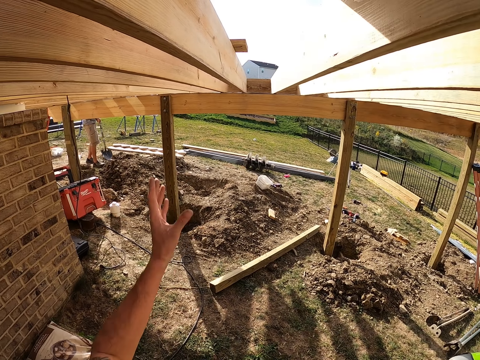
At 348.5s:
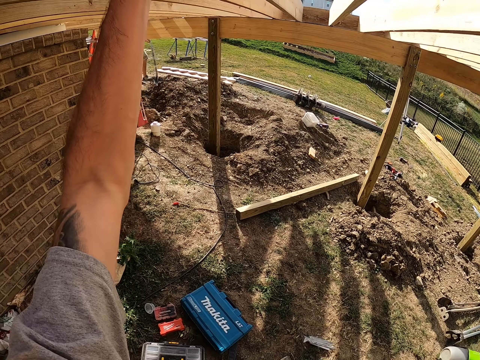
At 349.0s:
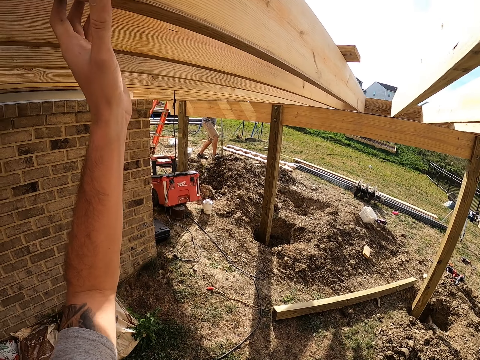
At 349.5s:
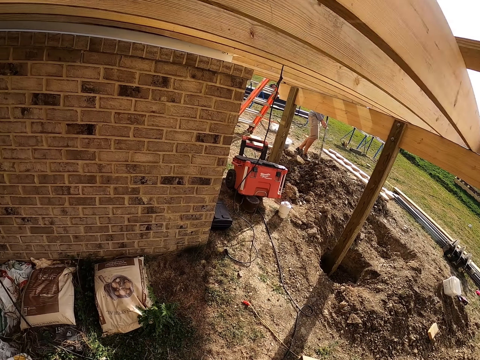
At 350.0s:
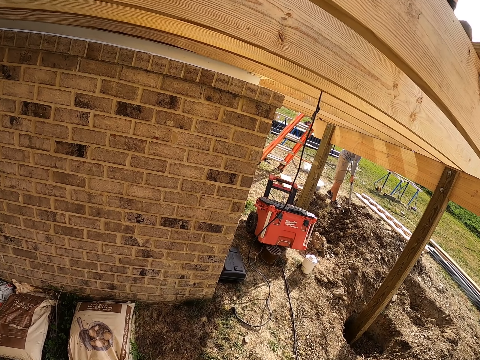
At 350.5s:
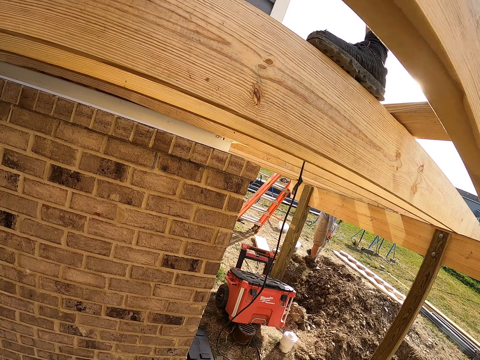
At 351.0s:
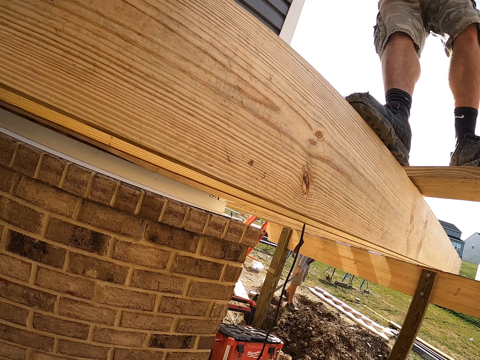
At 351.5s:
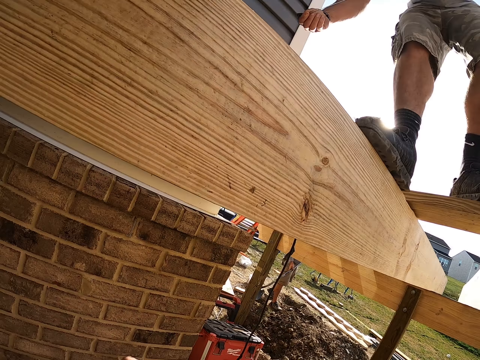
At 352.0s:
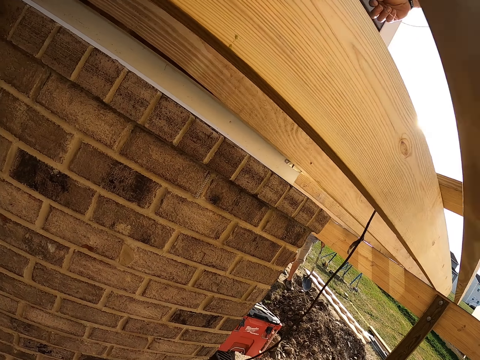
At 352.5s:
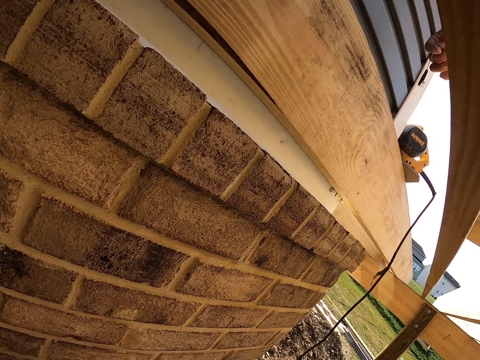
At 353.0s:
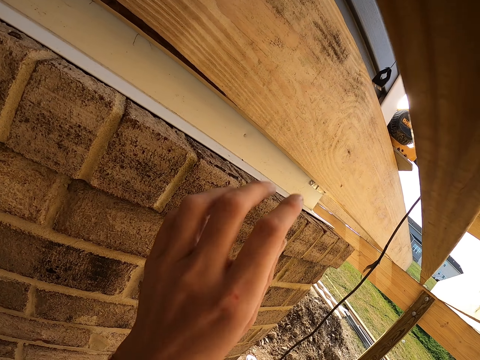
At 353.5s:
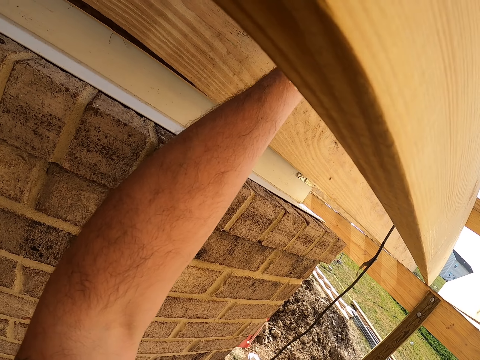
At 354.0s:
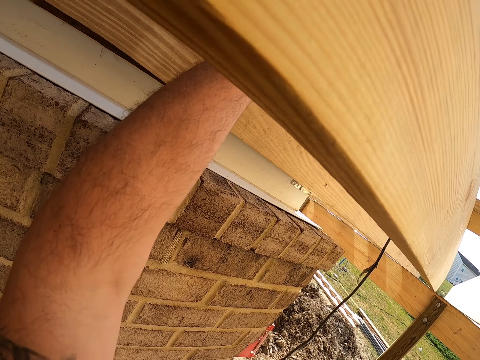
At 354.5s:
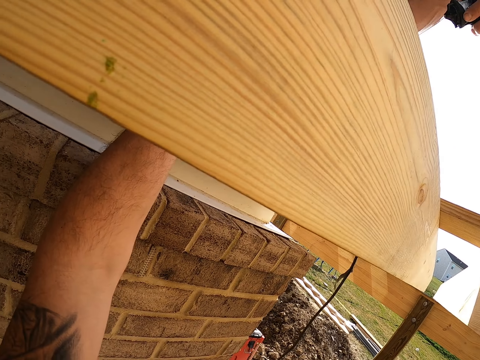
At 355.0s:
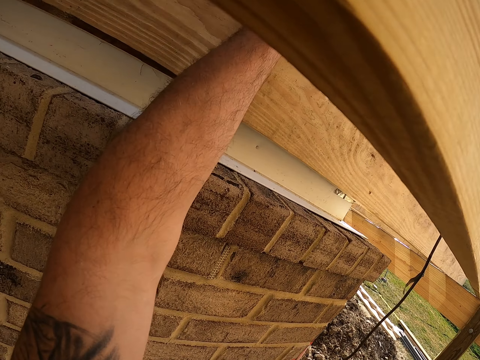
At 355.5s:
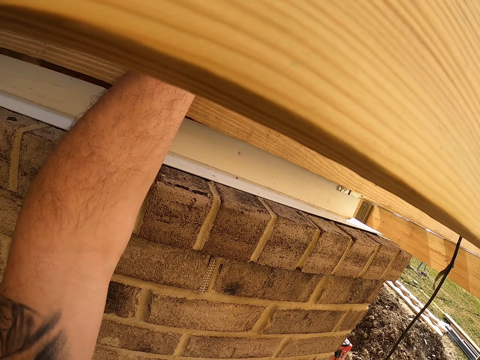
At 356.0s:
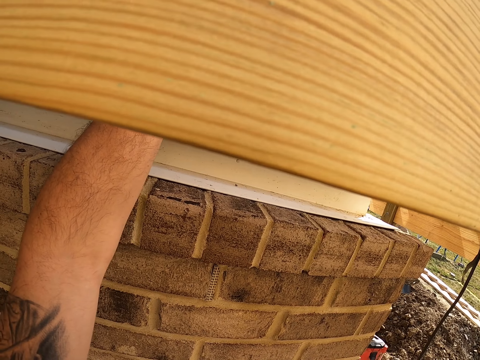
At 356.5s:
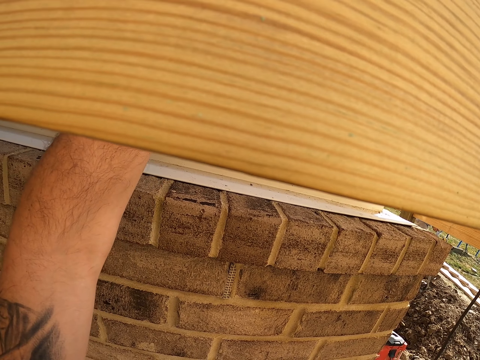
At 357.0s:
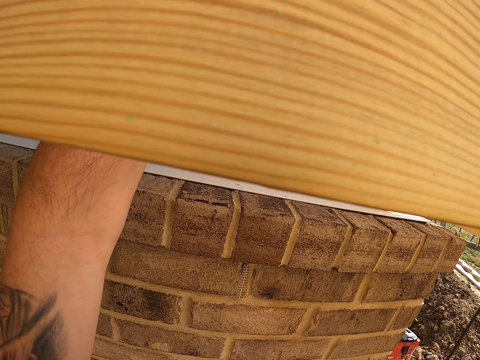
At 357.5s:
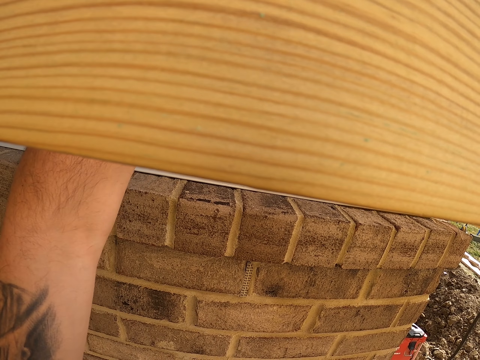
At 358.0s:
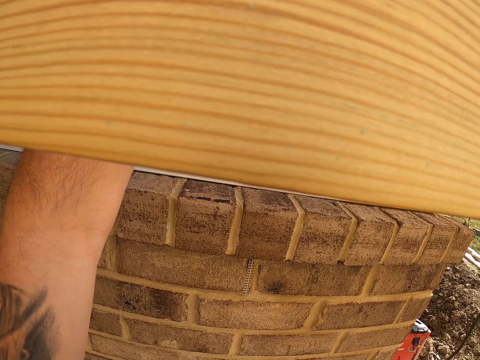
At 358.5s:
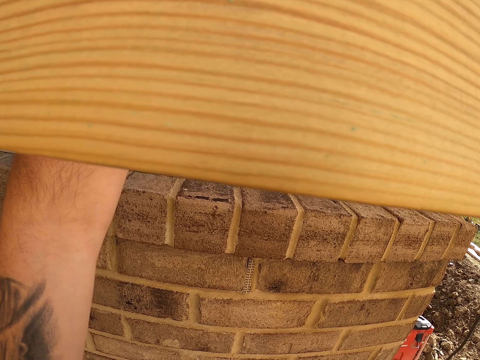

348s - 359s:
The camera wearer touches a wood on the roof. They hold the timber. They walk in the building. They look around. They interact with a man. They take something from the man.

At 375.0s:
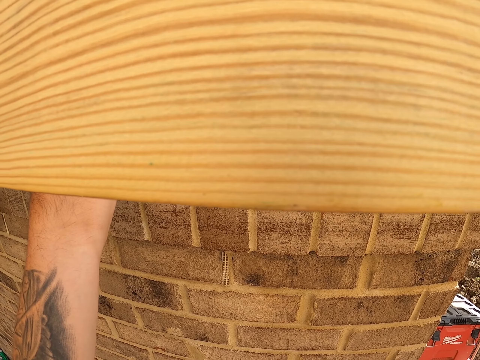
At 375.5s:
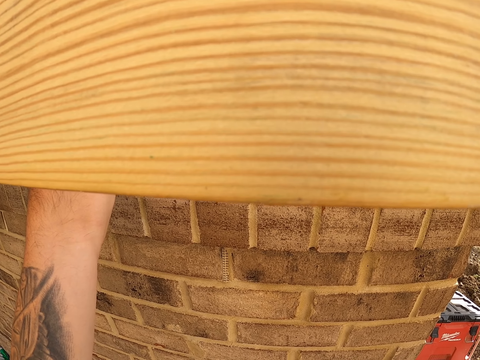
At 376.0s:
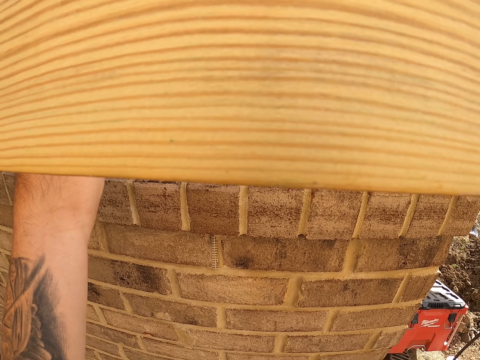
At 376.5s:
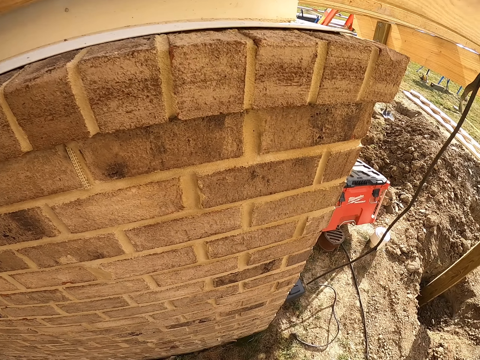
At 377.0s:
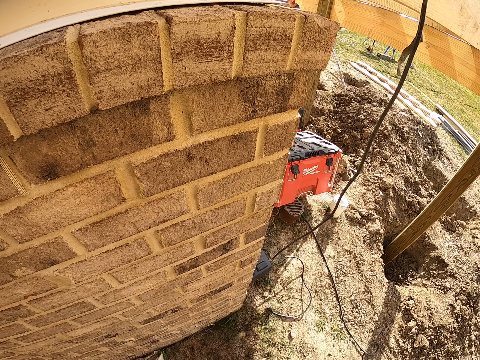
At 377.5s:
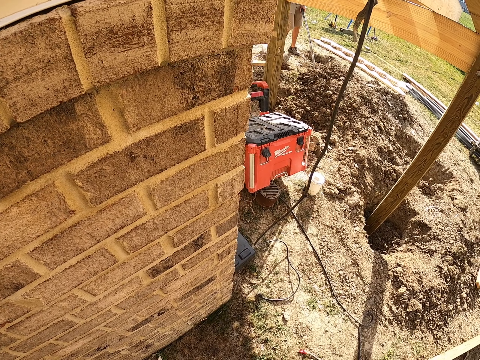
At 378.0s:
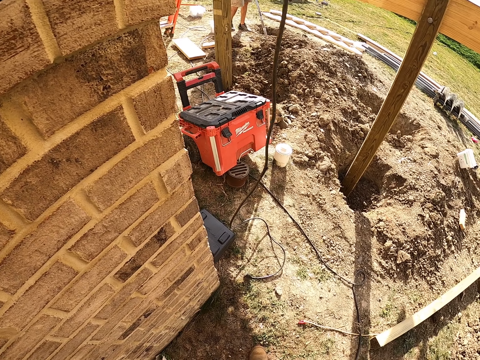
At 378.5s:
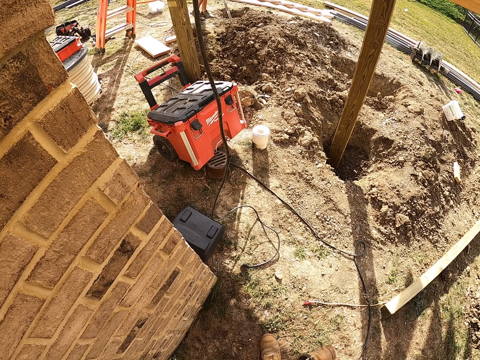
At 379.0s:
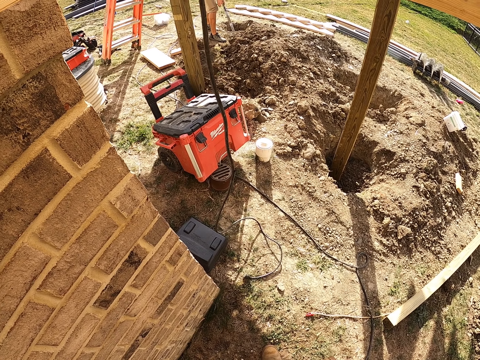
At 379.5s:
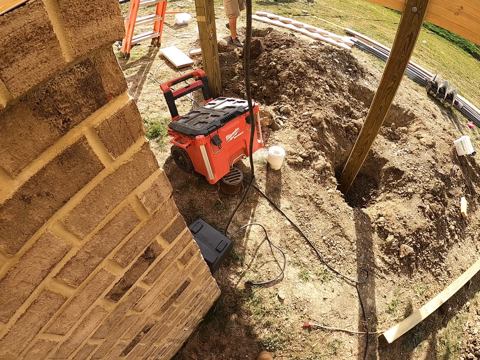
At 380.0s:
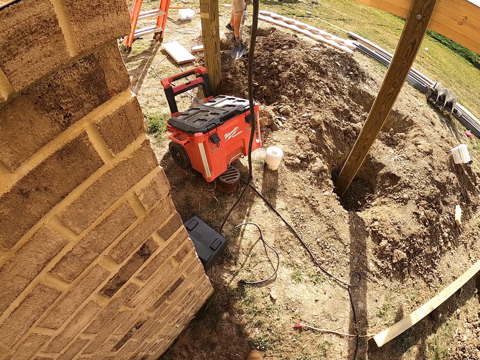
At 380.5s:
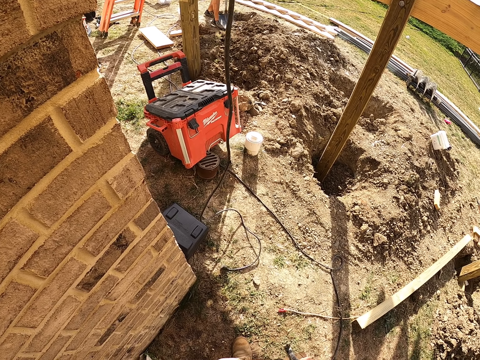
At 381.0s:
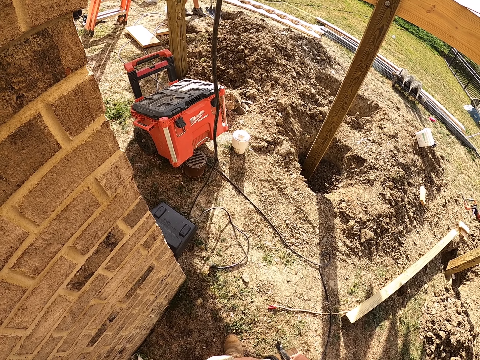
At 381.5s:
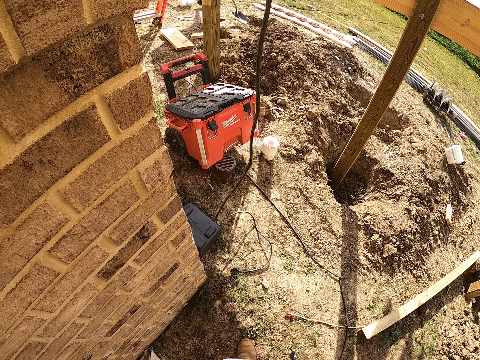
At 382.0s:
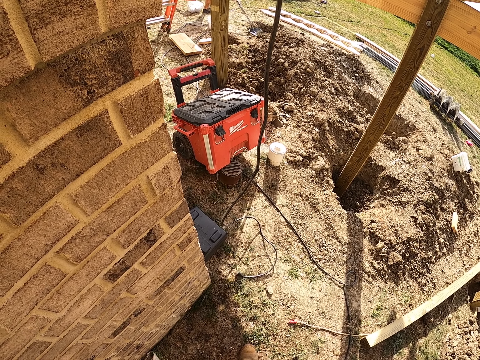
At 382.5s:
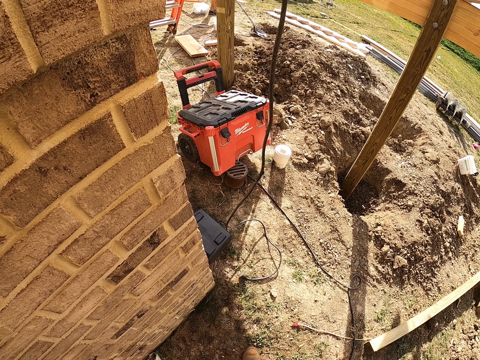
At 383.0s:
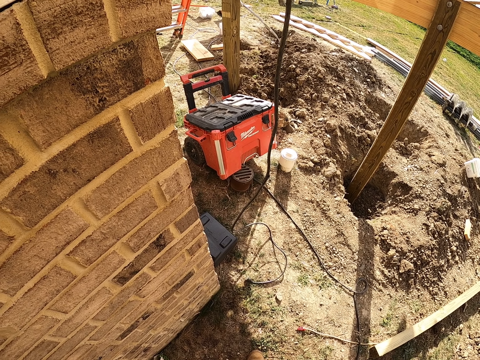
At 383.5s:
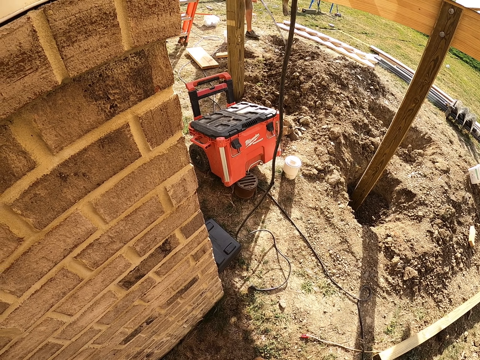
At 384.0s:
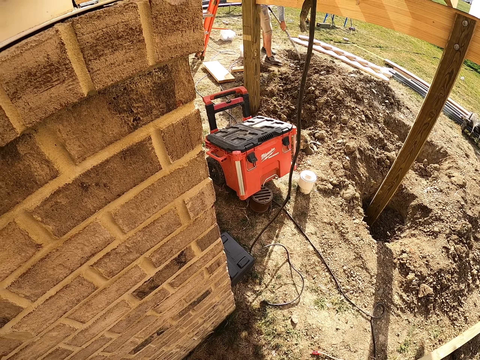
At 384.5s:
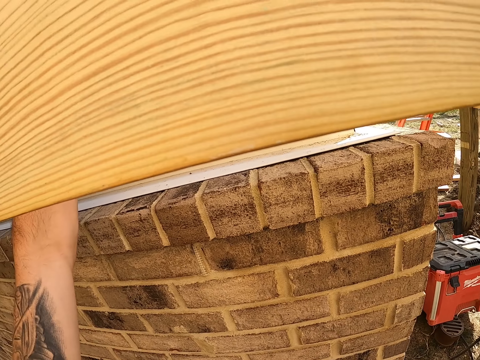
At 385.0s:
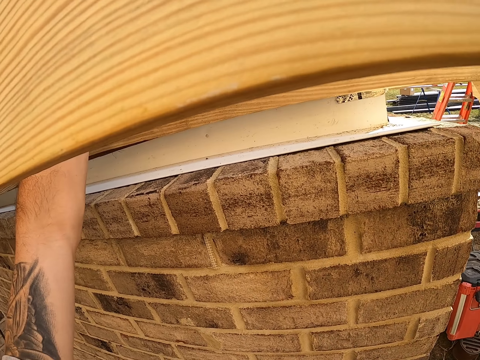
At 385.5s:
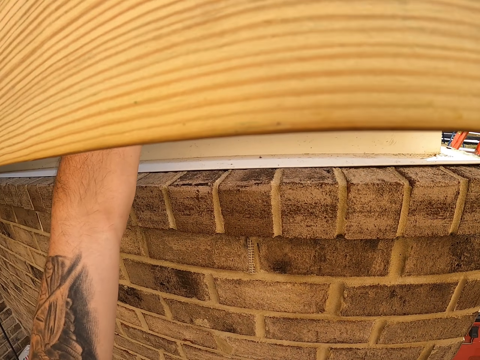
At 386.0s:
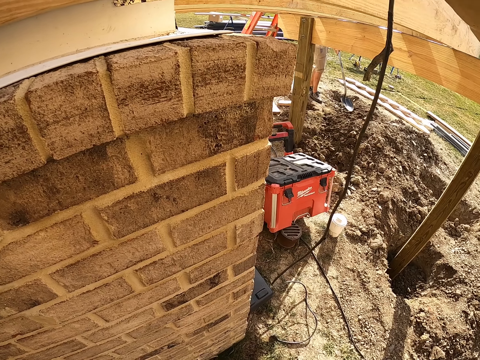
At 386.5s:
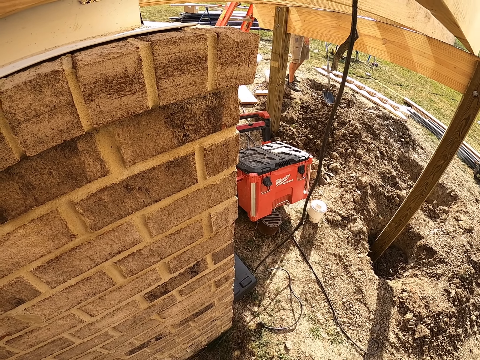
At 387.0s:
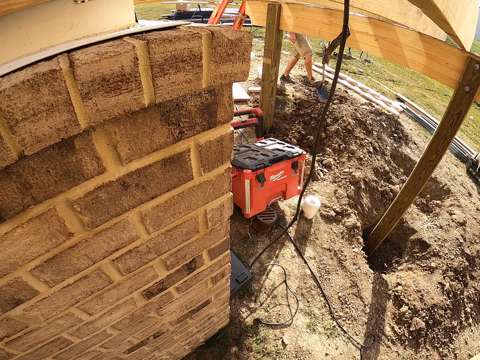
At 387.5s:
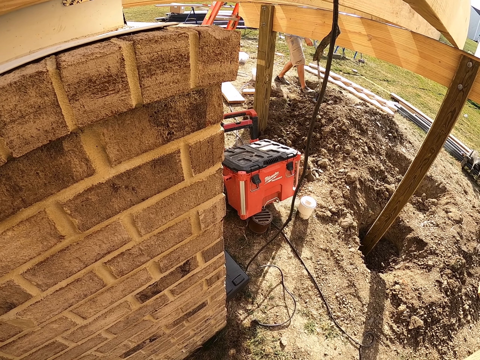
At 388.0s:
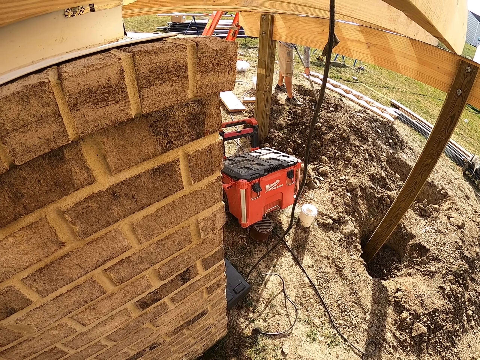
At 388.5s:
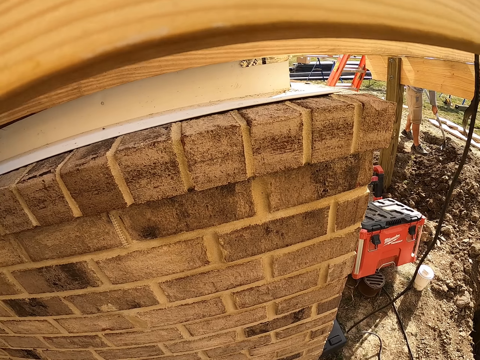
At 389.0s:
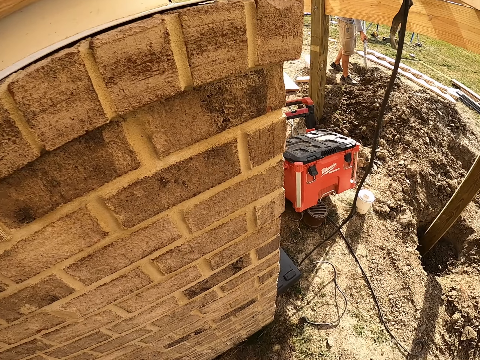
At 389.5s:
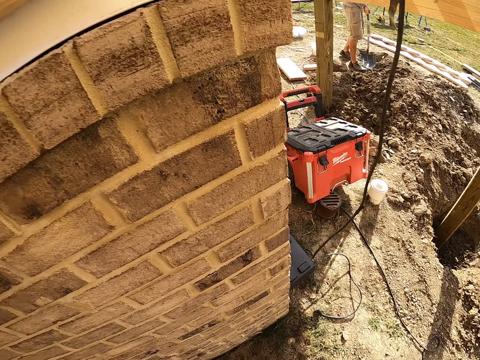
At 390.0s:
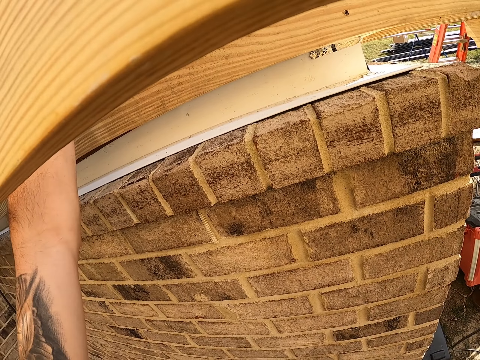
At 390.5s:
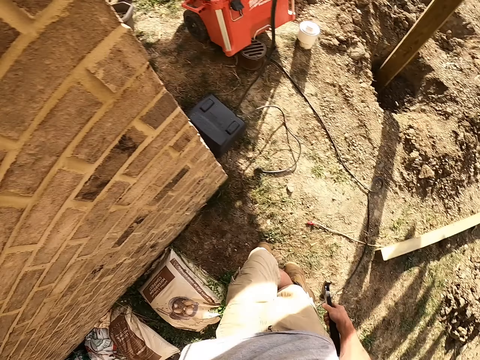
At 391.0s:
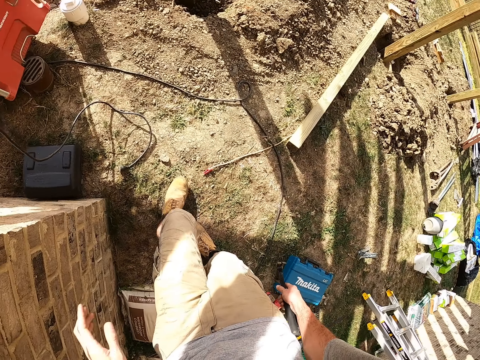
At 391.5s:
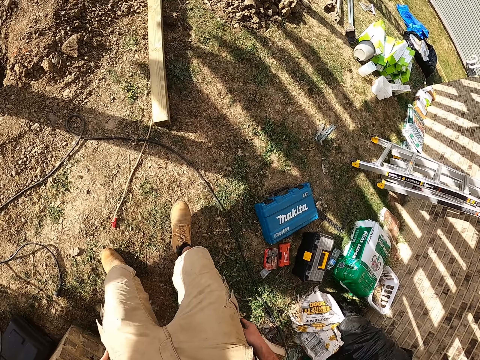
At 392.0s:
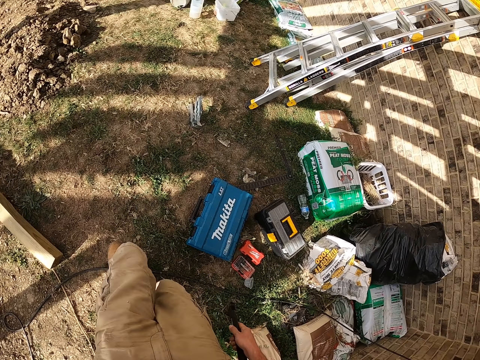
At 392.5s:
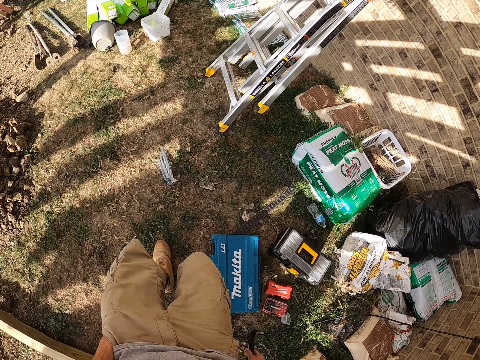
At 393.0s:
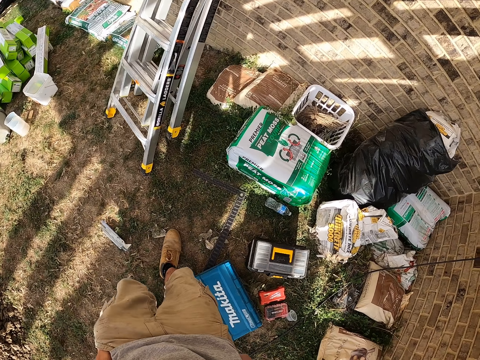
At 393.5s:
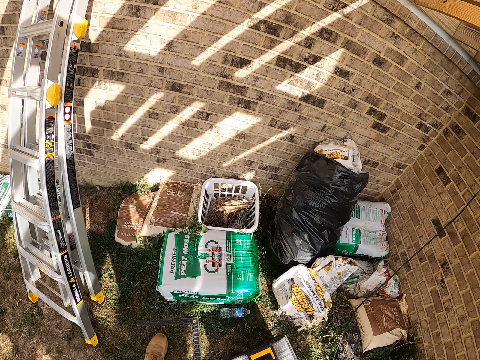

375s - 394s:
The camera wearer looks around the building. They walk in the building.
